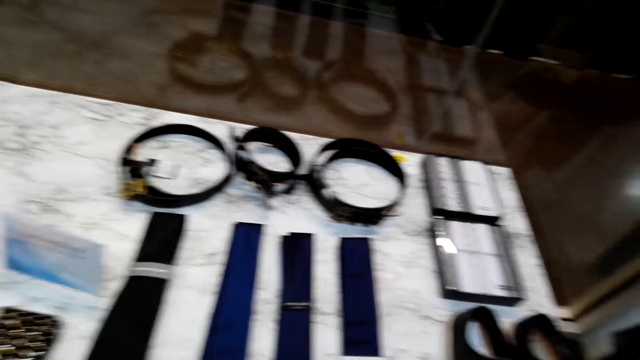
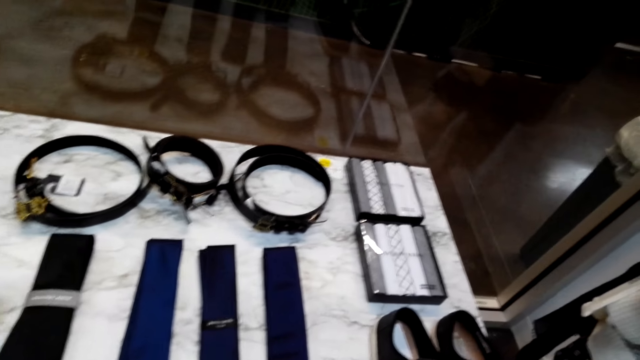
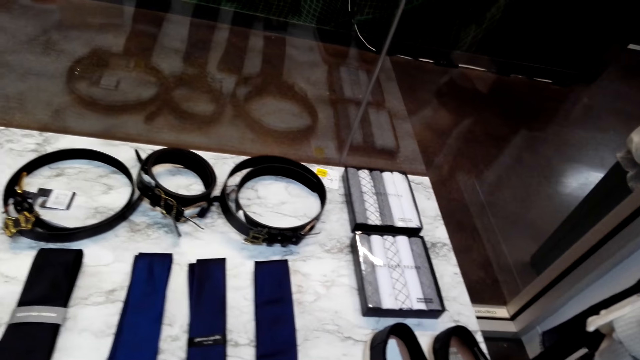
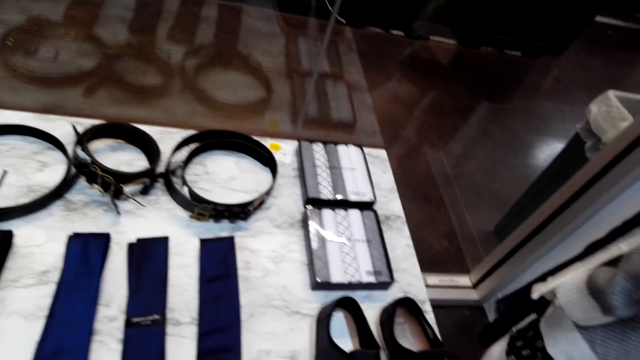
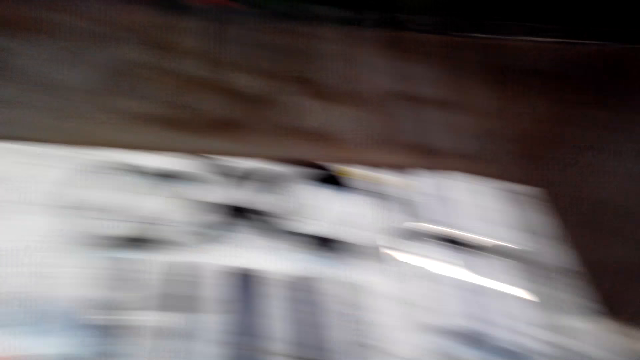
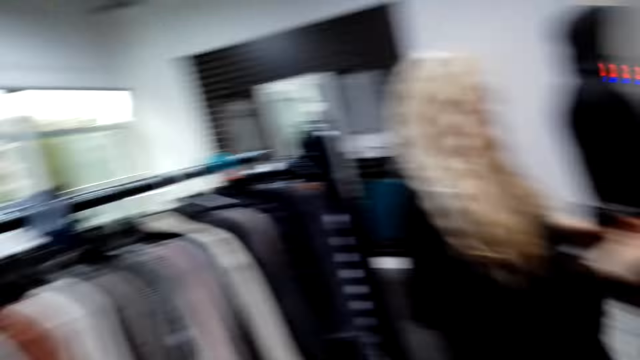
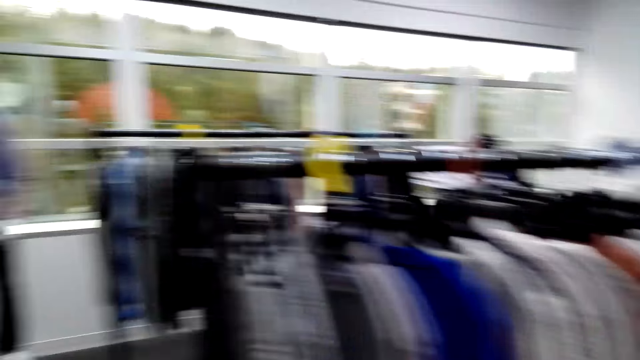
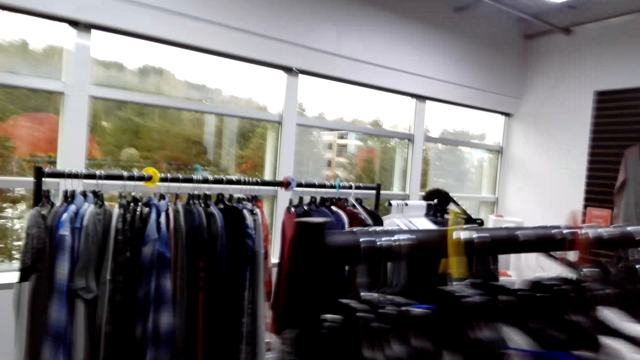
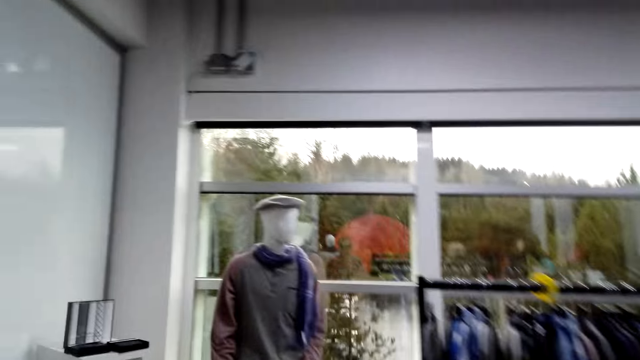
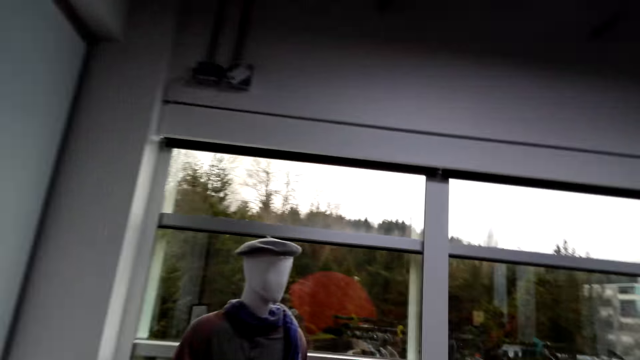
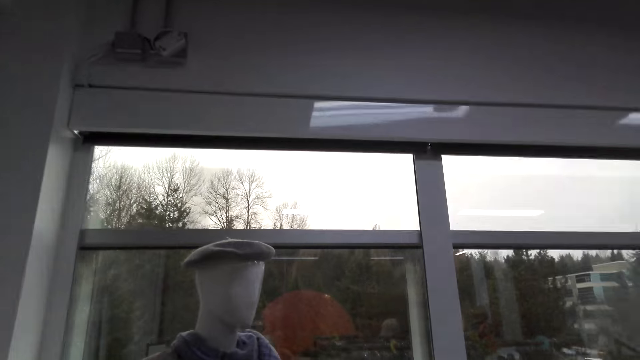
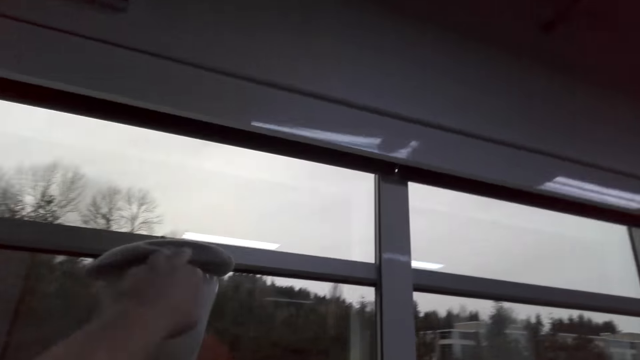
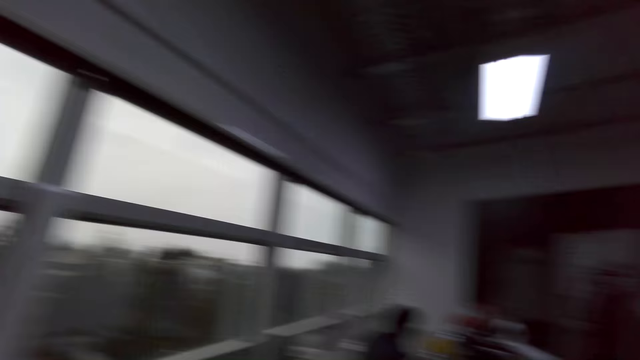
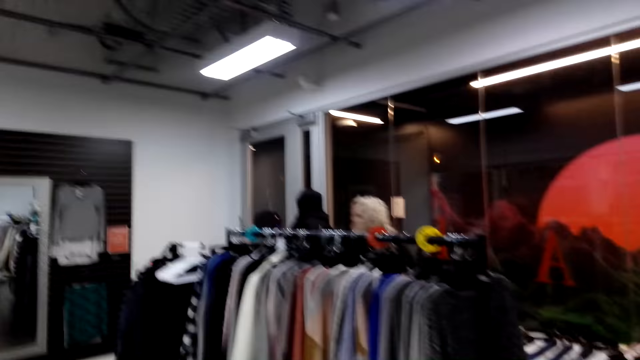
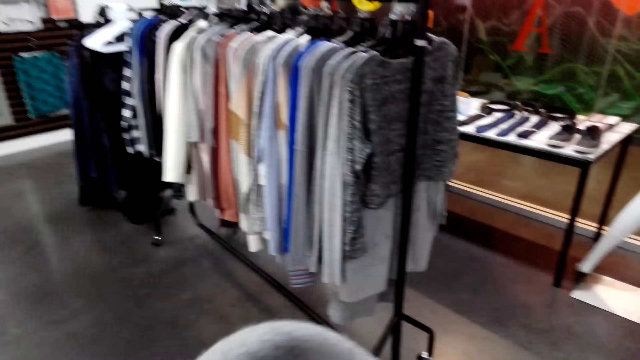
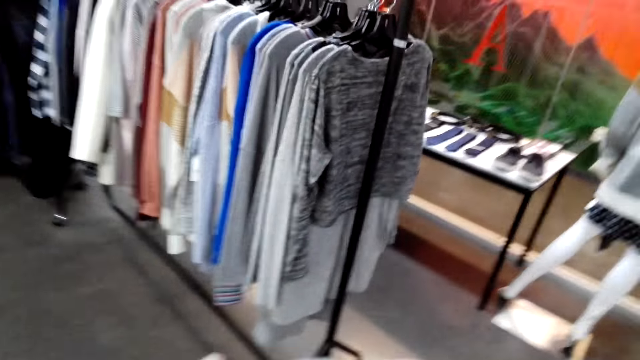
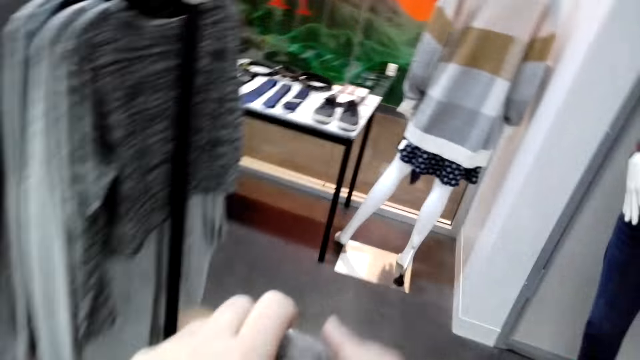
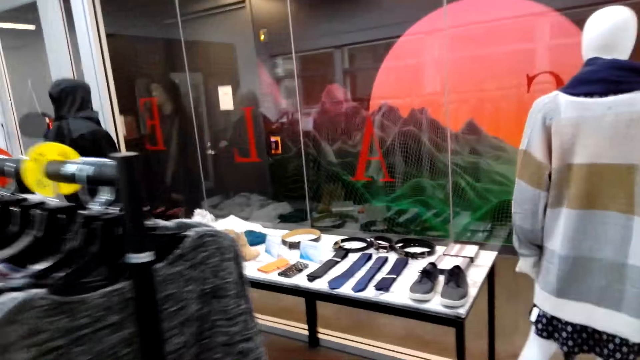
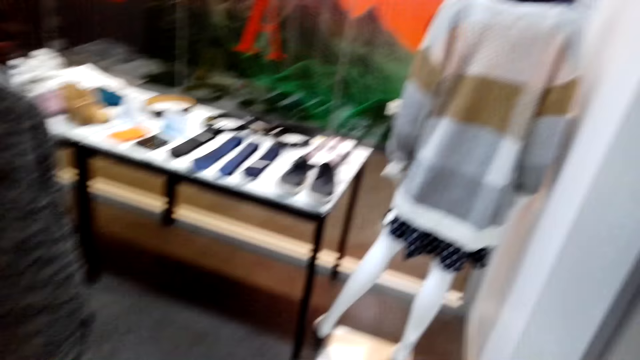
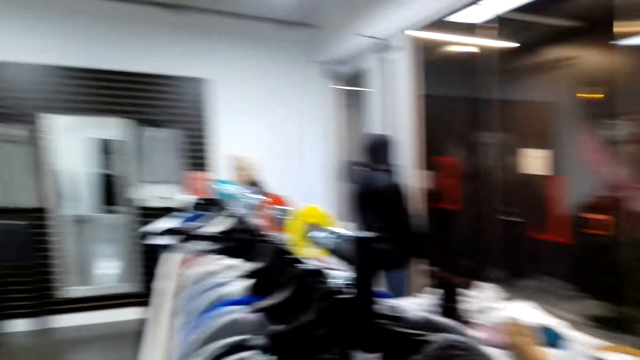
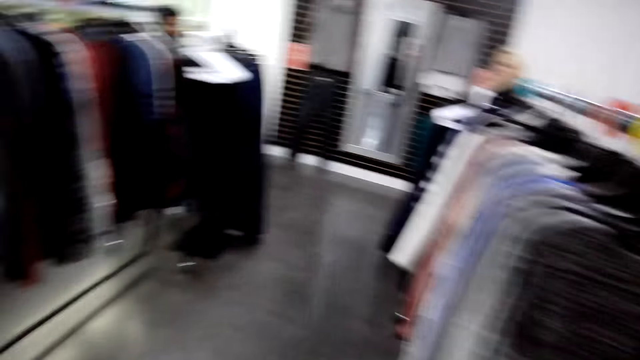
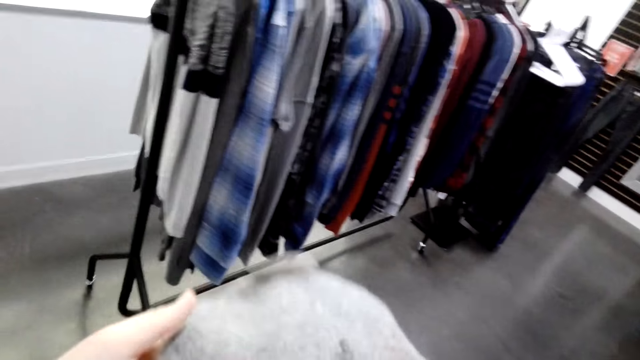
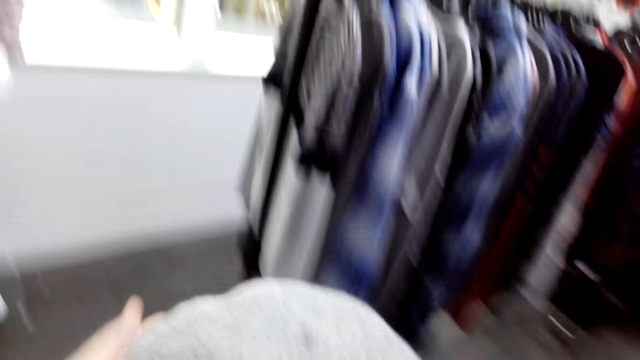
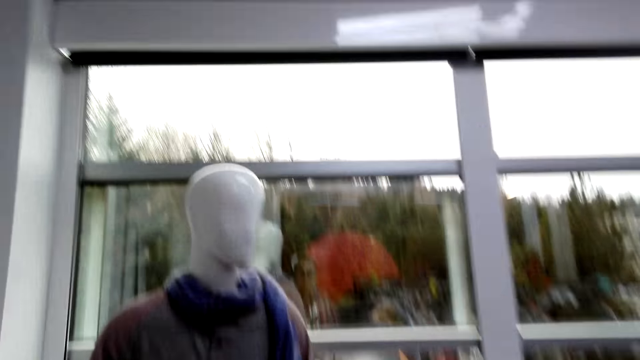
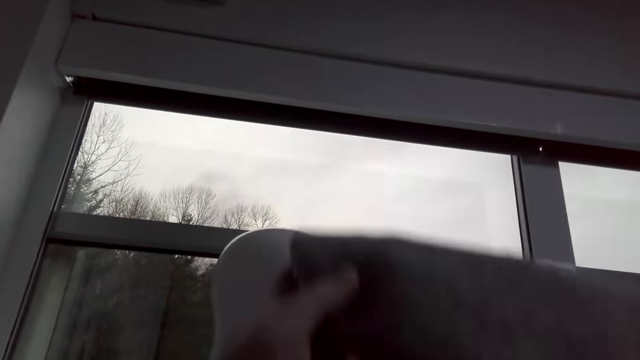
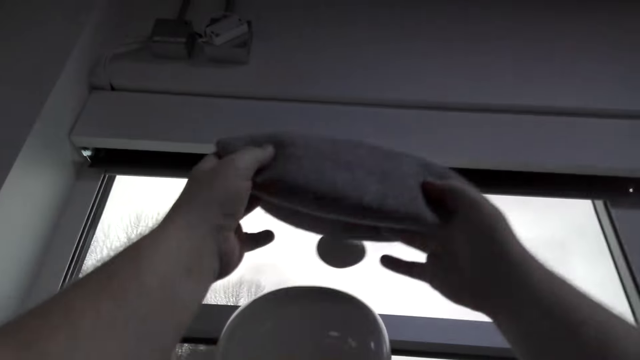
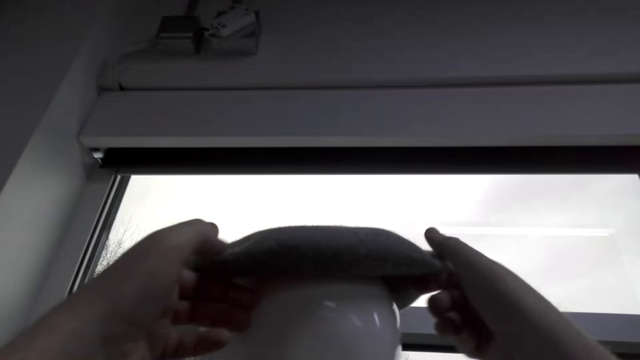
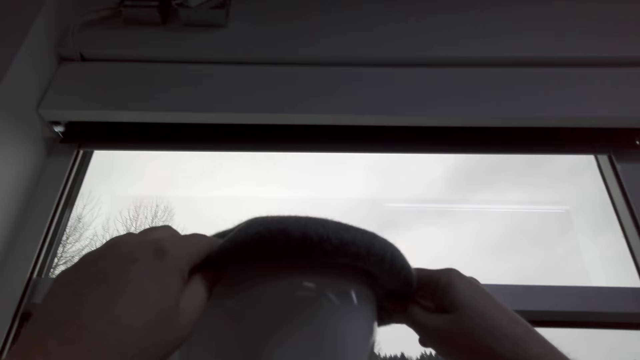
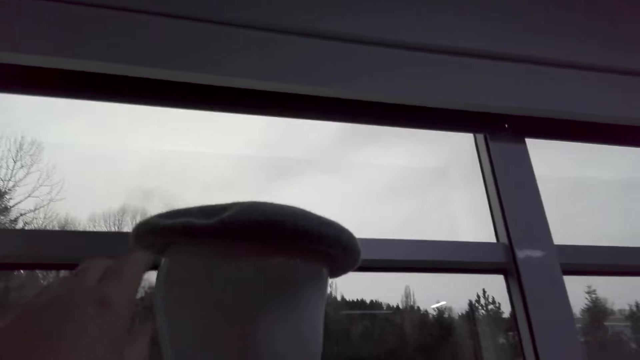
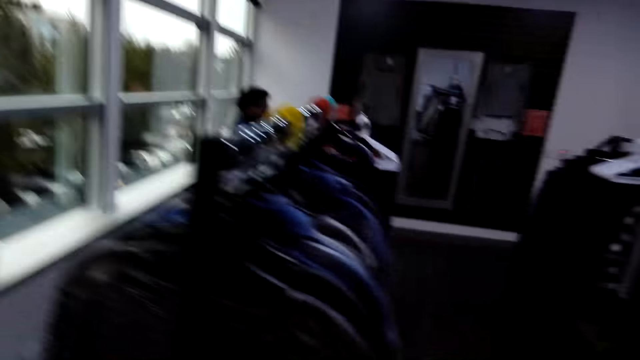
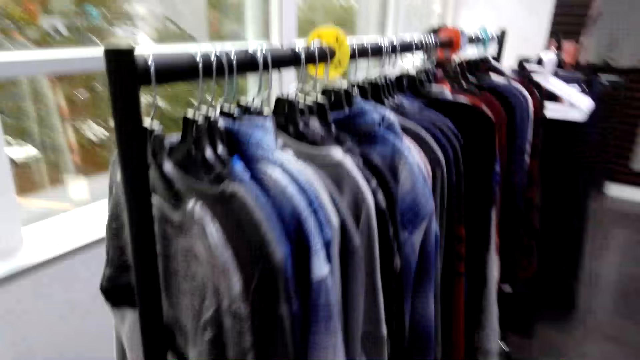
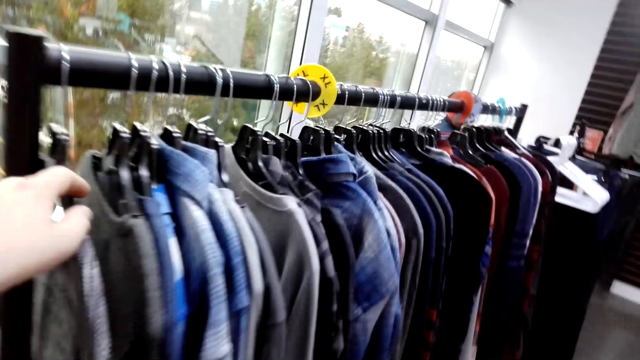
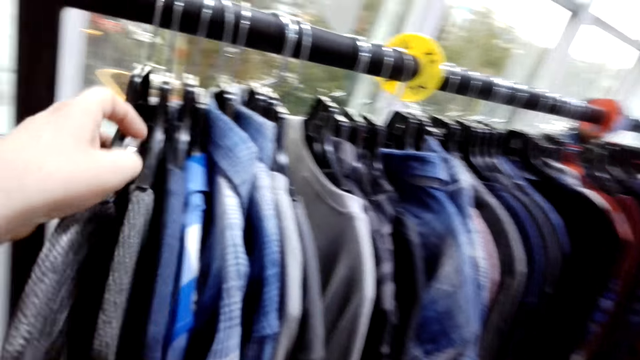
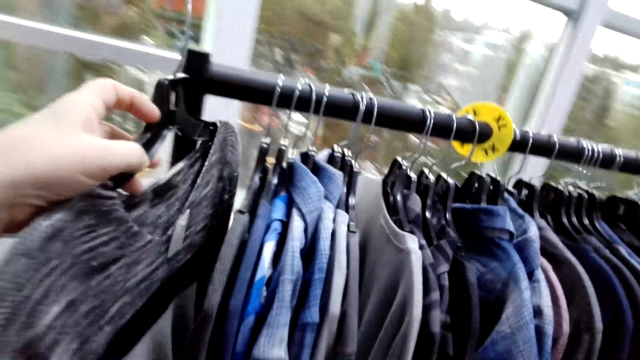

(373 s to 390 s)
The camera wearer stares at the table. They walk towards the mannequin. They talk to a woman. They walk towards the mannequin. They remove the hat from the mannequin's head. They inspect the hat. They move towards the mannequin. They place the hat on the mannequin's head. They move towards the rack. They look at the clothes. They remove the hanger from the rack.

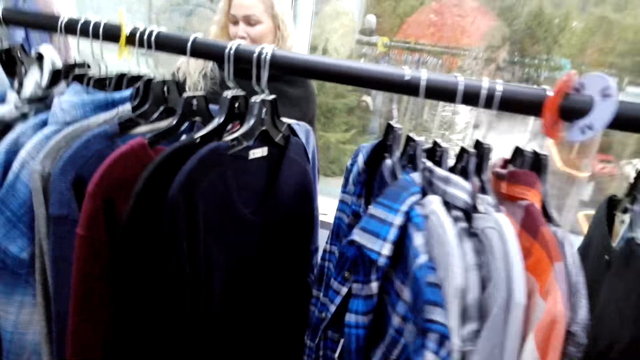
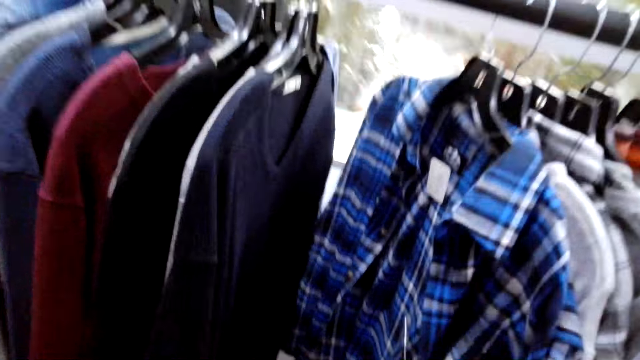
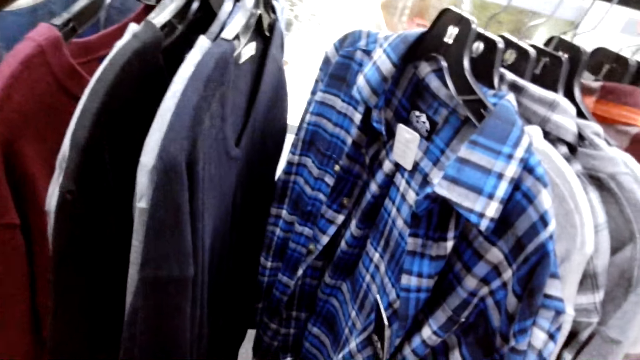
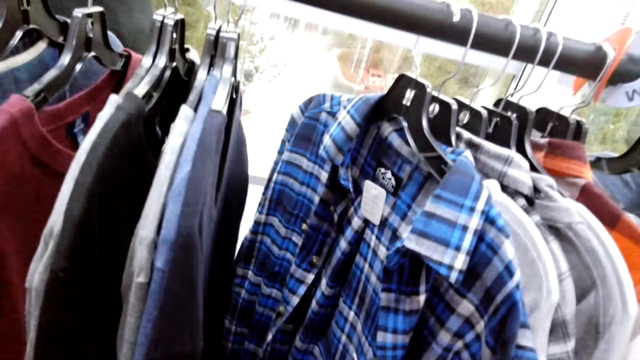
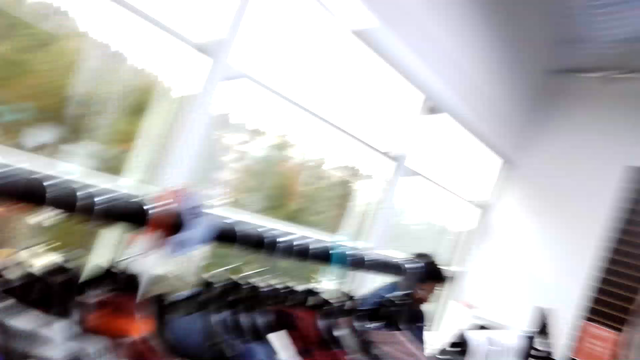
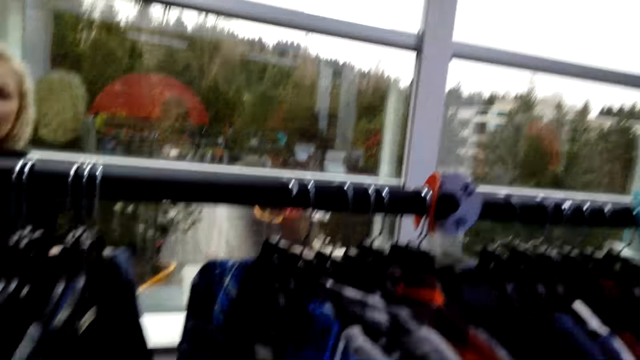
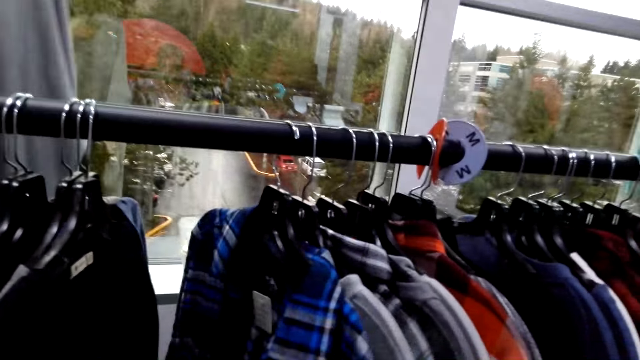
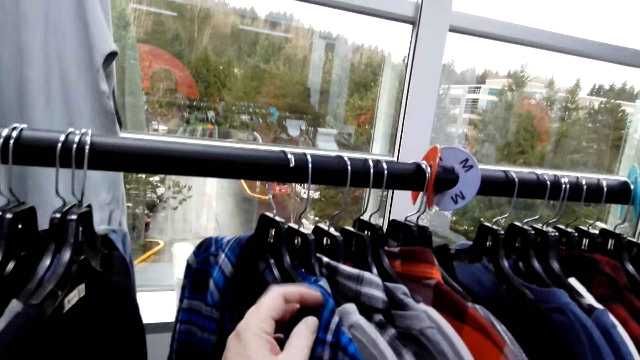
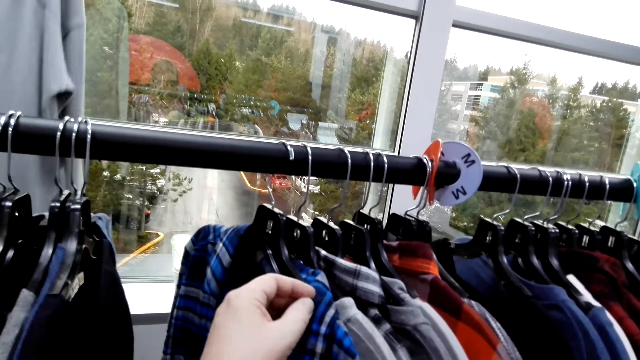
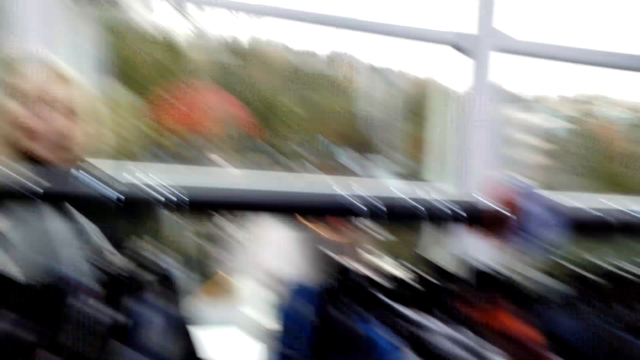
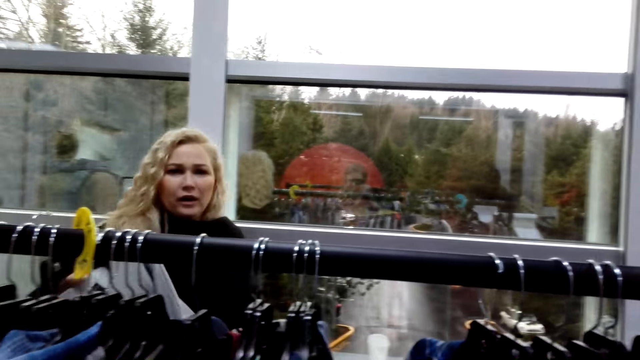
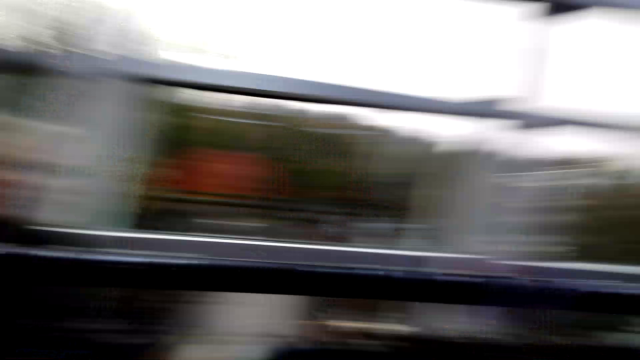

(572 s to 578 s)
The camera wearer dialogues with a person and a cashier. The person looks at the clothes.
